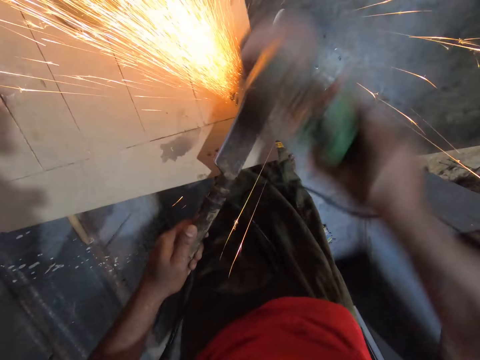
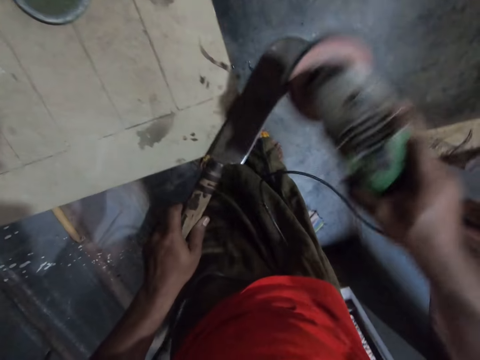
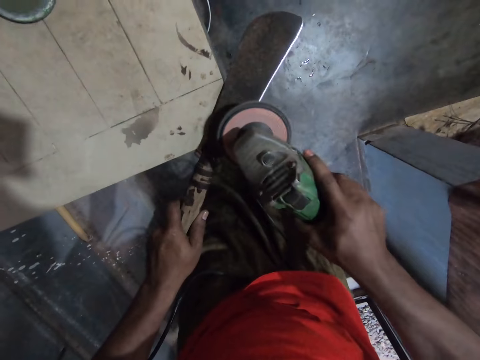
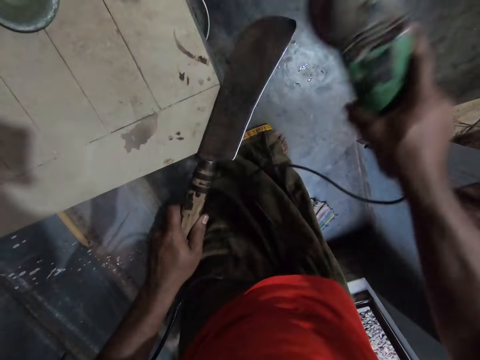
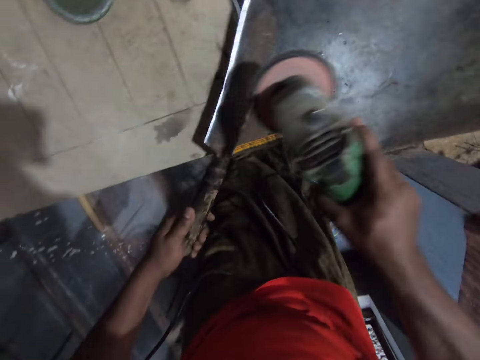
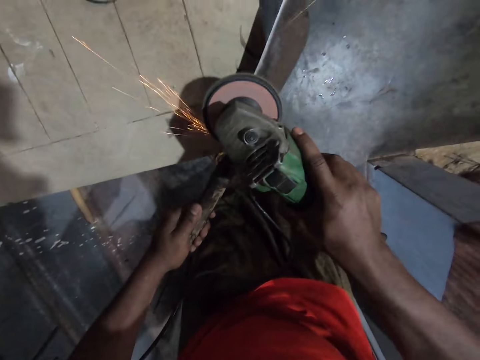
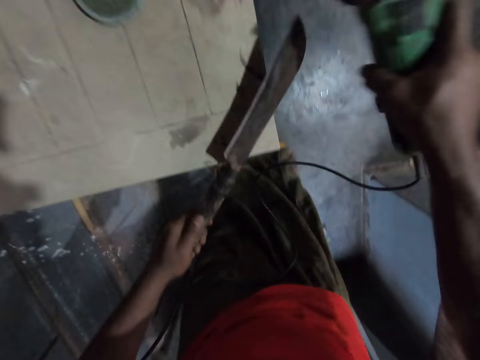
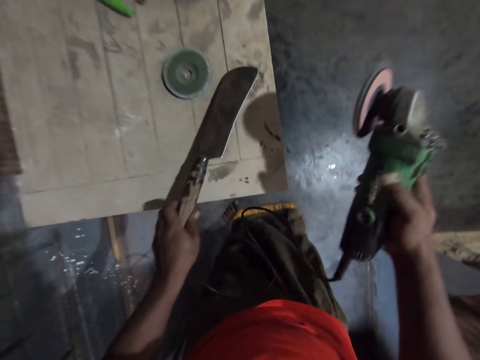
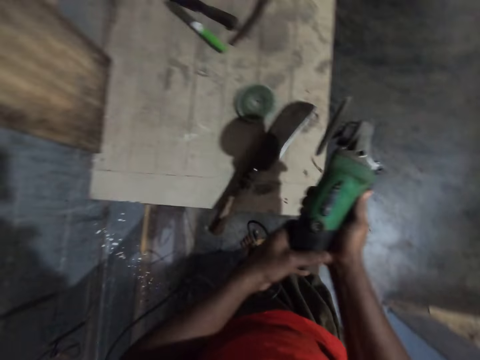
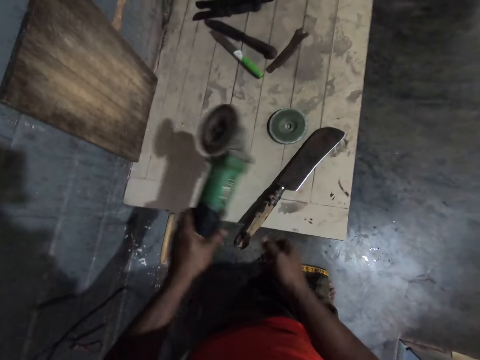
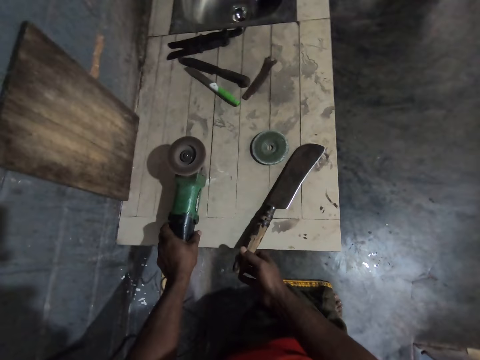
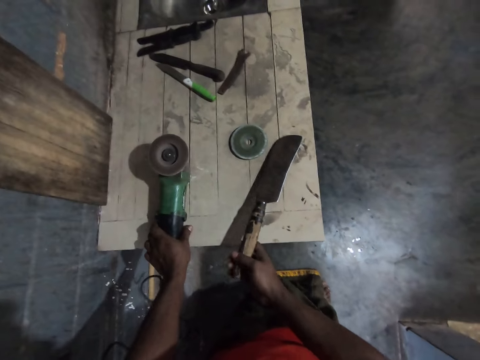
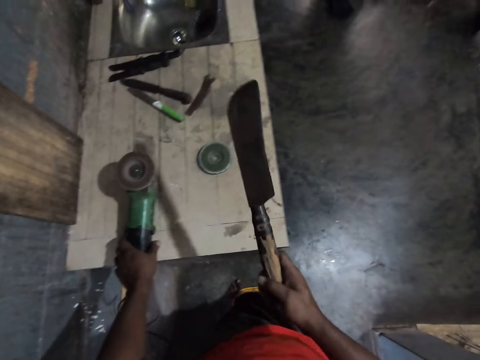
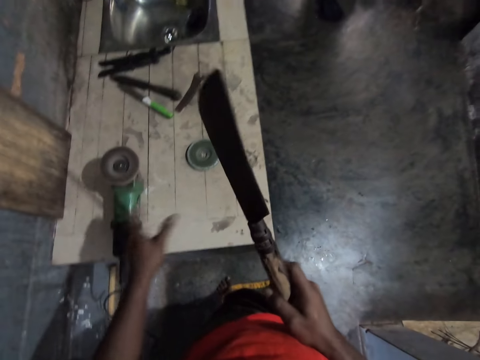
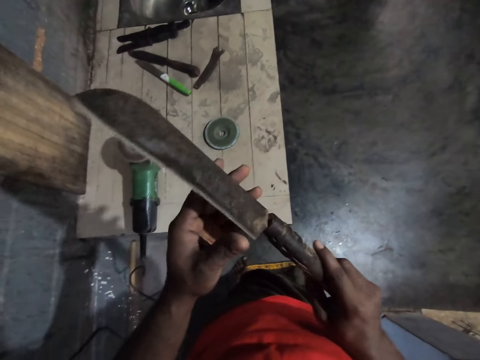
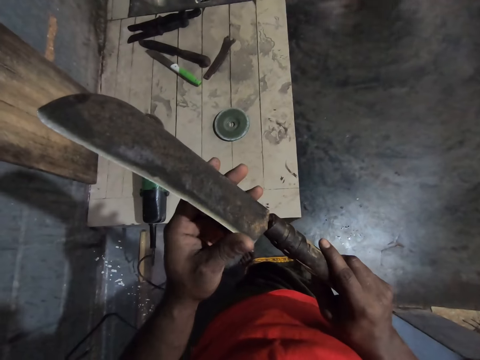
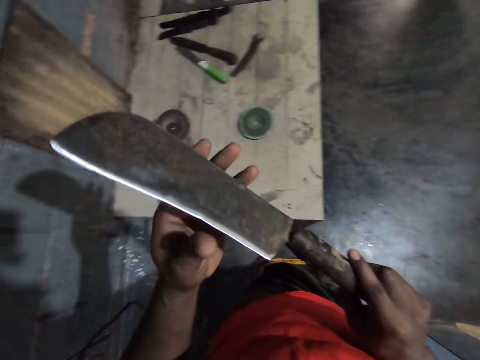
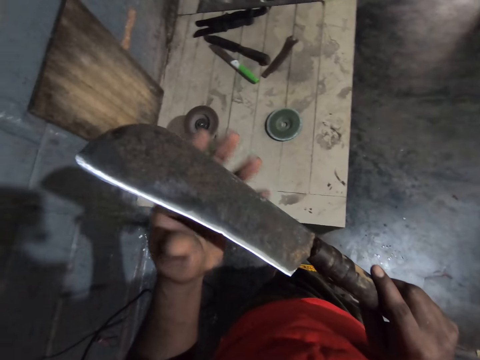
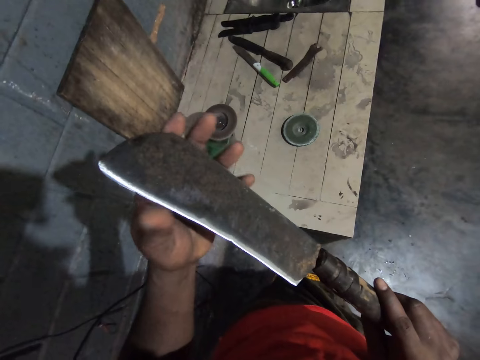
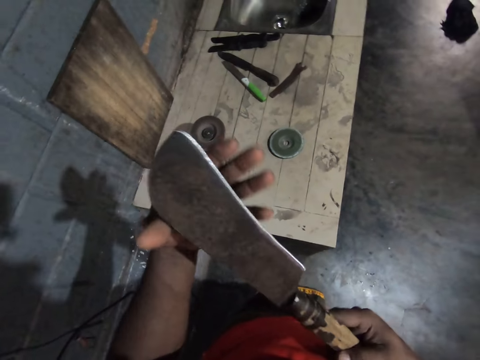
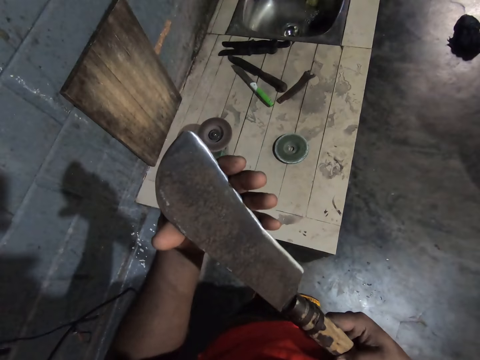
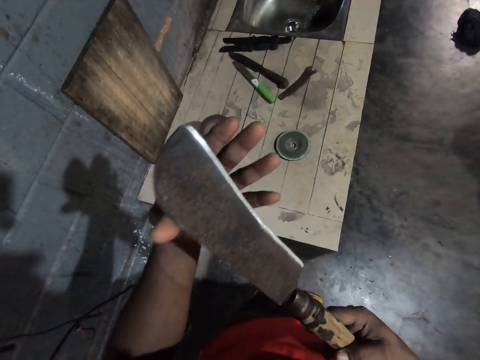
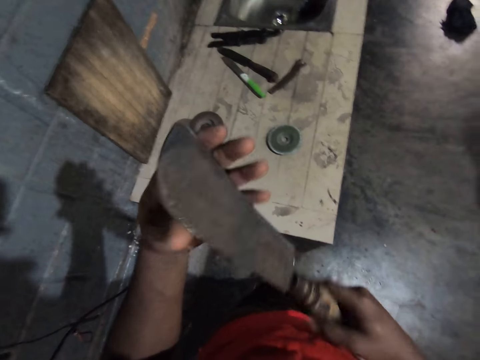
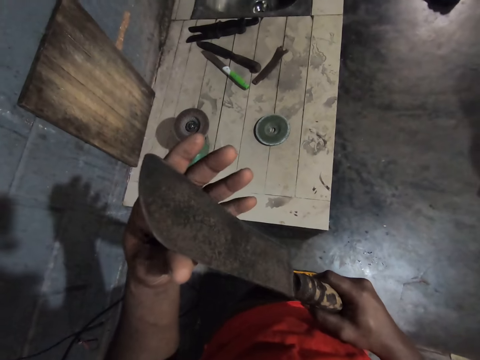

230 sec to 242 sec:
The camera wearer turns the knife. He sharpens the knife. He turns the knife. He sharpens the knife. He puts the machete on the table. He stops the grinder machine. He puts the grinder machine on the table. He takes the machete on the table. He runs his hand on the knife edge.

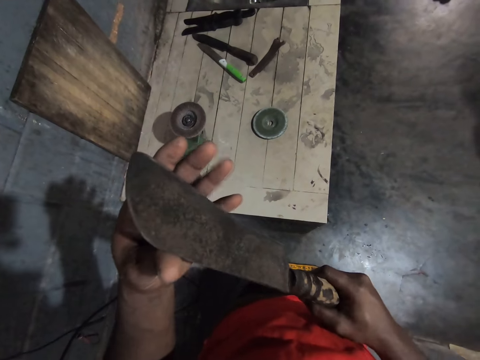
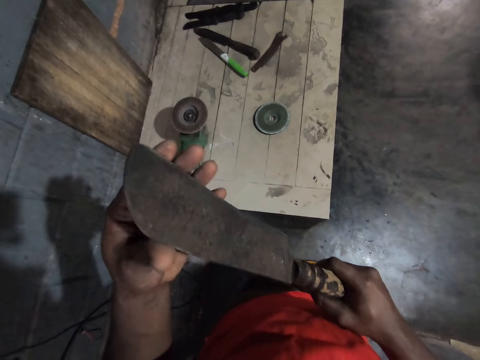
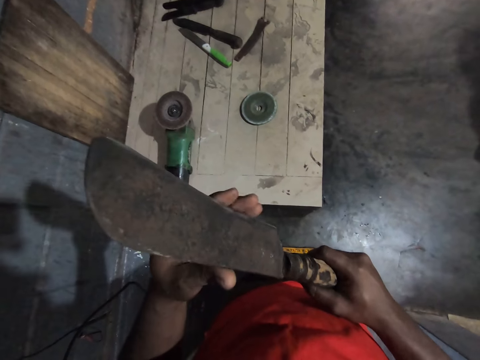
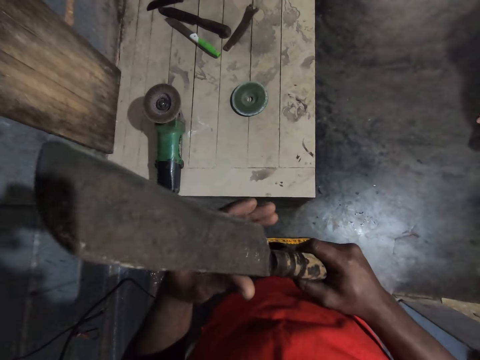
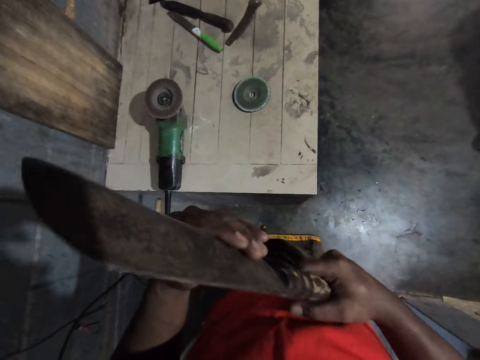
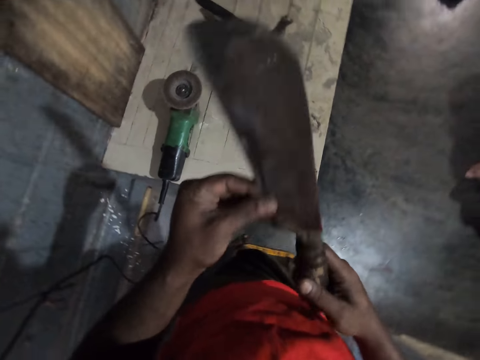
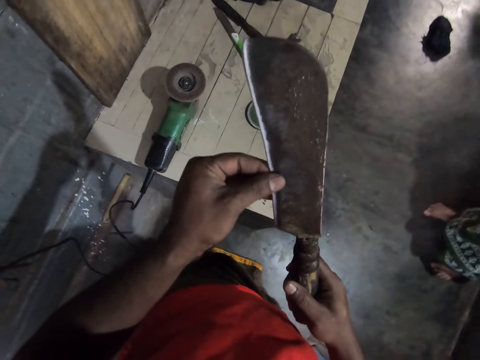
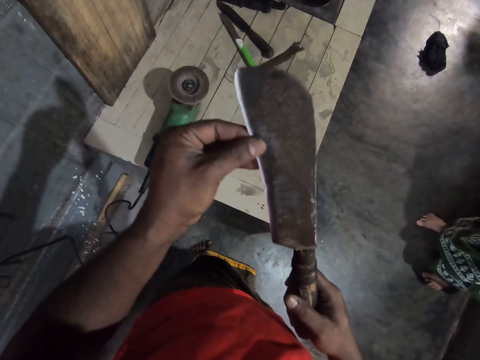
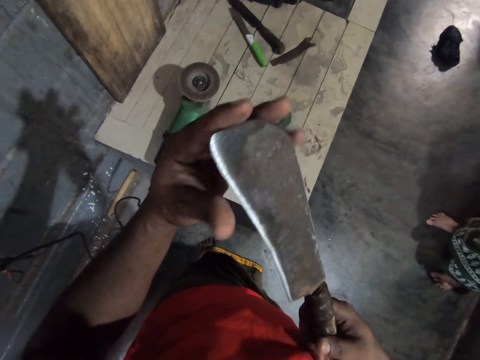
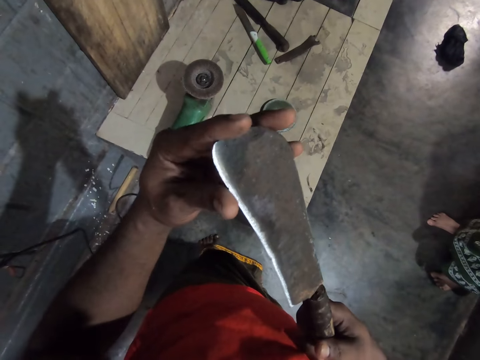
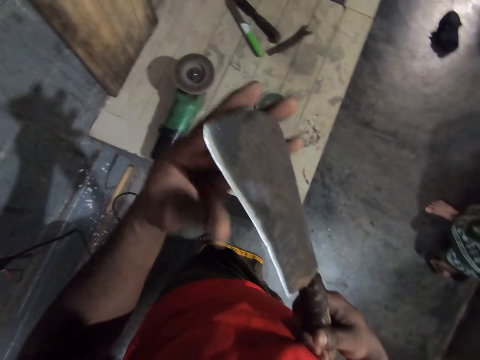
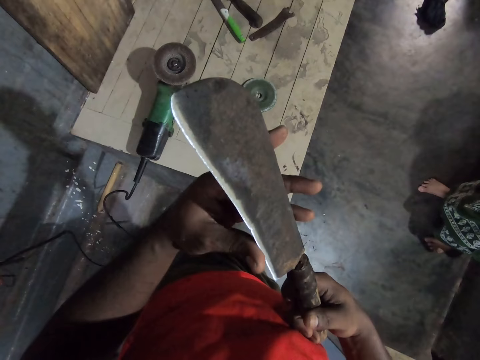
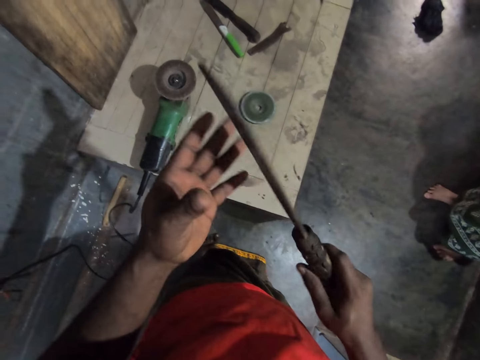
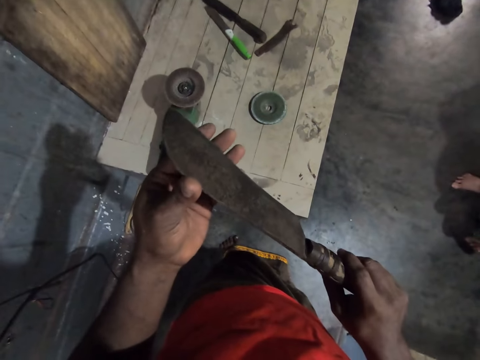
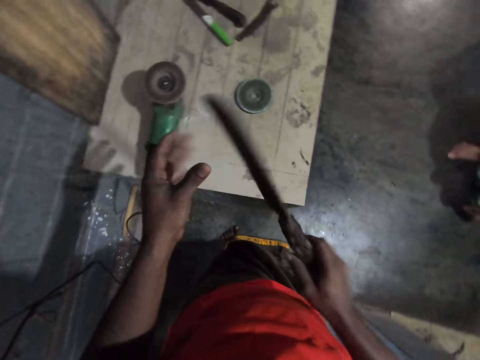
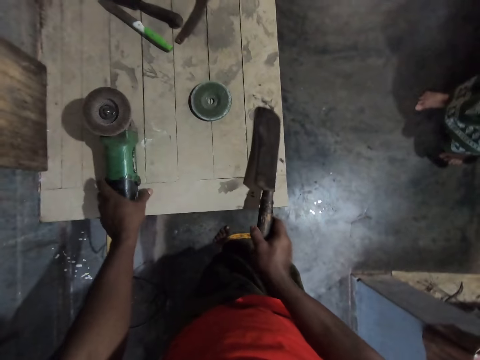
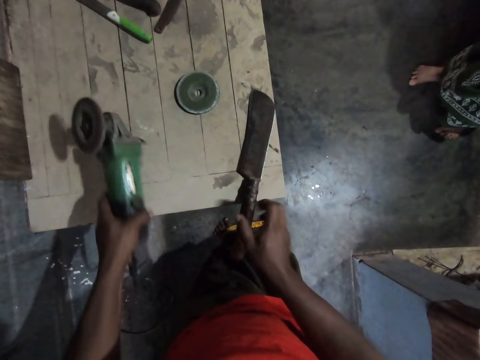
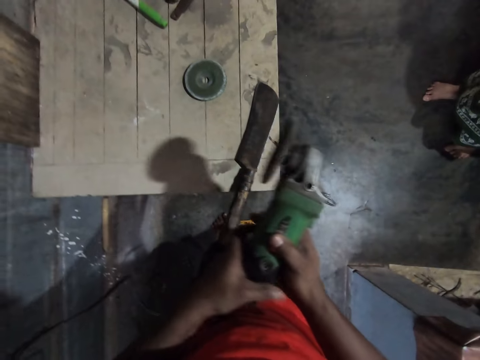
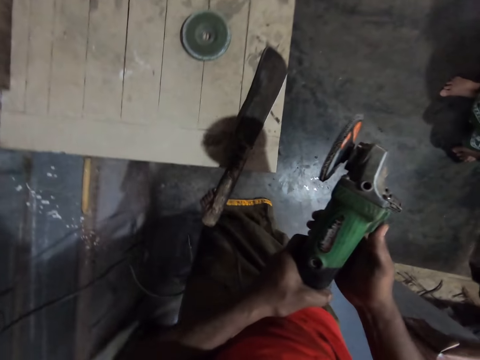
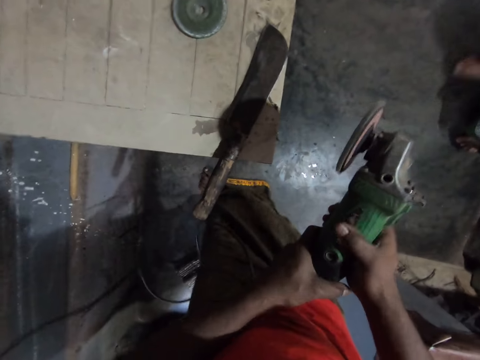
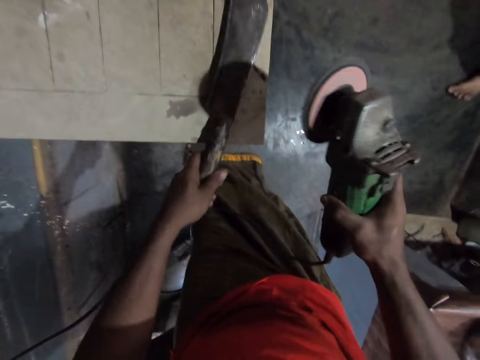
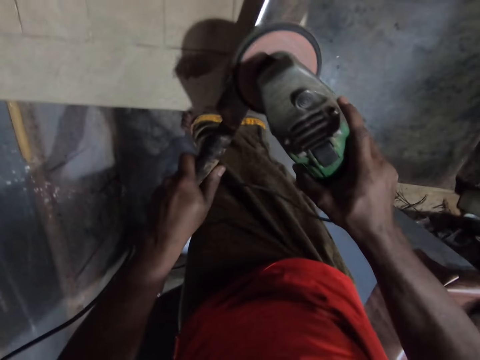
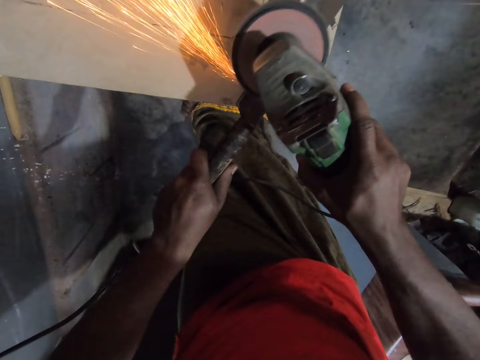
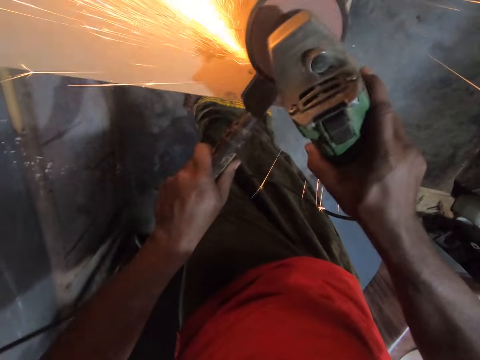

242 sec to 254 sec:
The camera wearer puts the knife on the table. They pick the grinder machine on the table. They start the grinder machine. They pick the machete on the table. They grind the machete with the grinder on both sides.

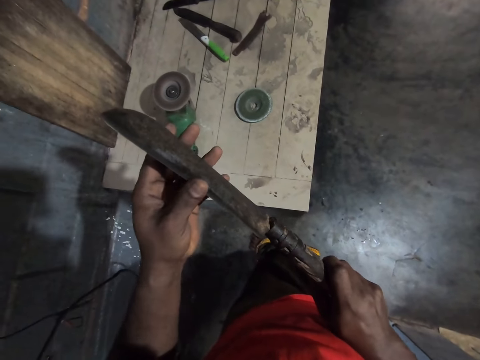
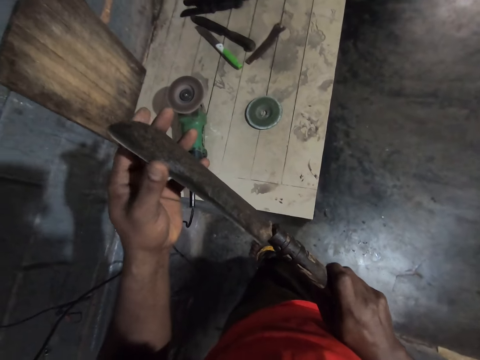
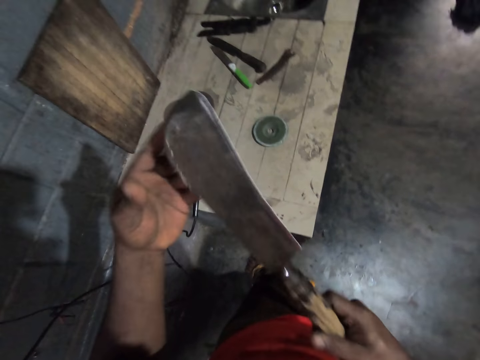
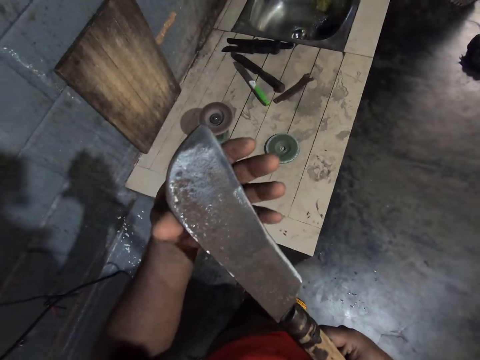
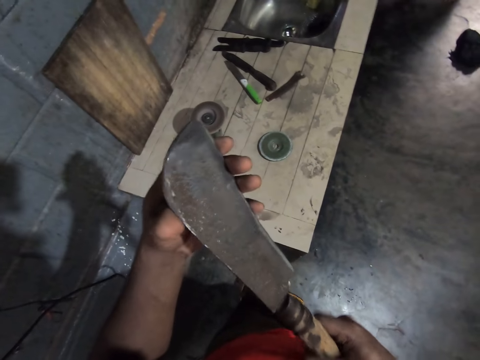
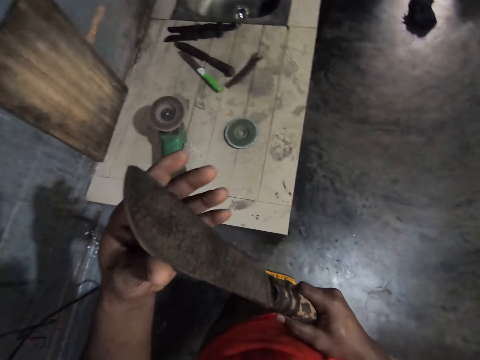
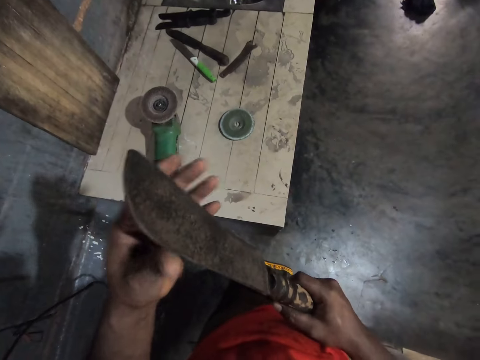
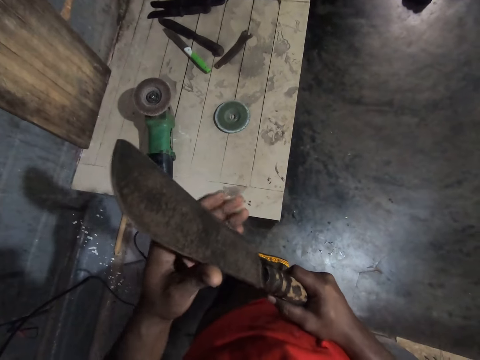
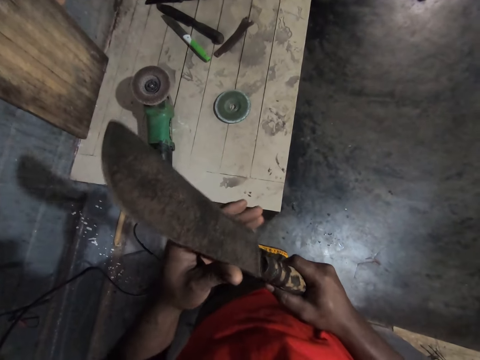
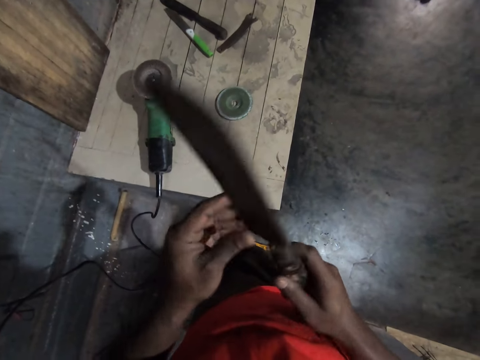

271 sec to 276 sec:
The camera wearer runs his hand on the knife.
